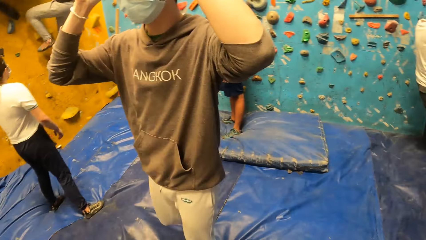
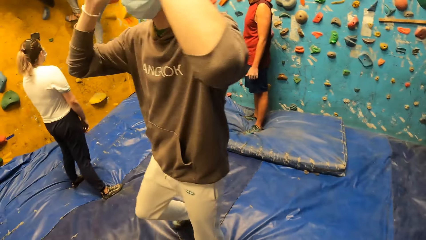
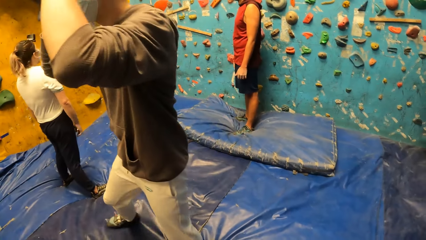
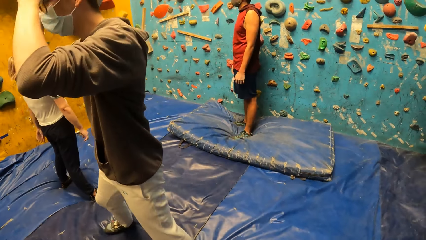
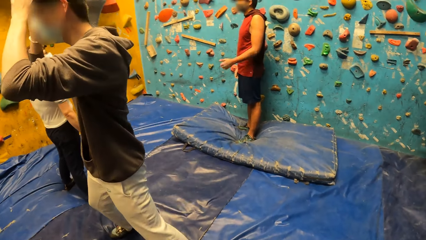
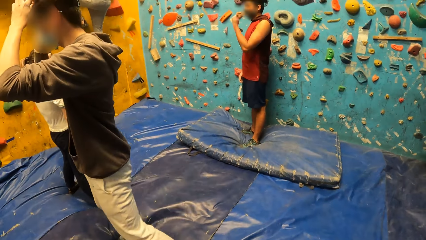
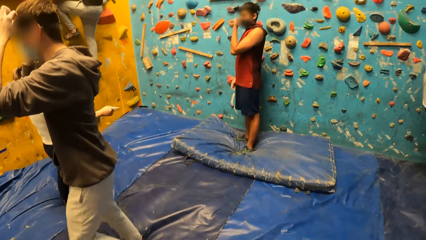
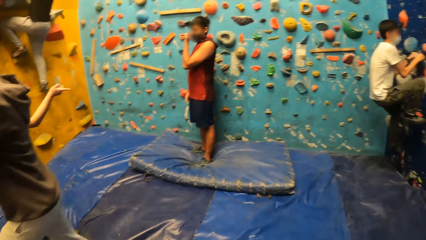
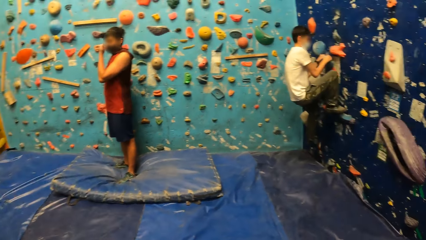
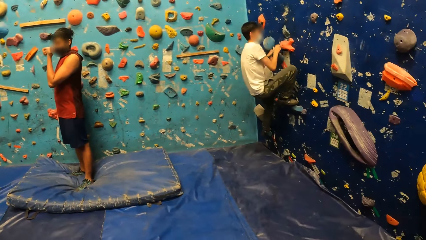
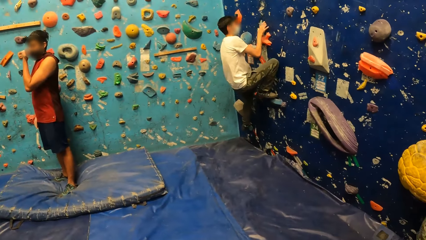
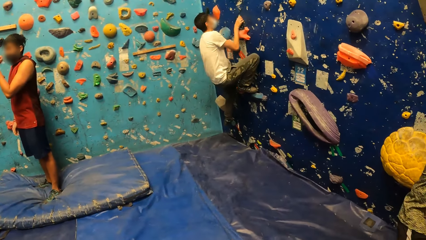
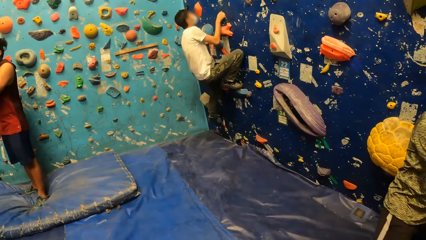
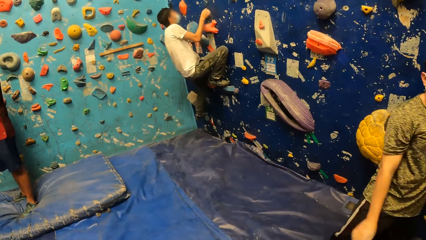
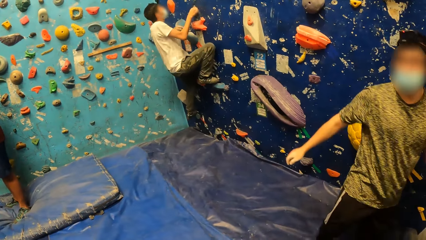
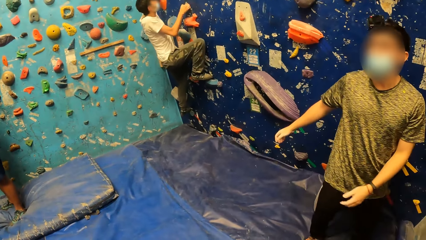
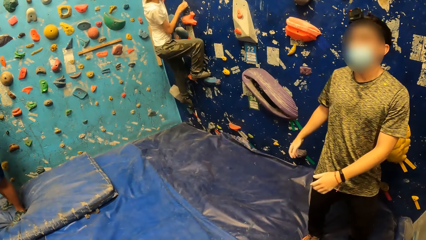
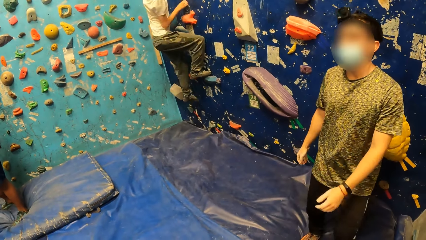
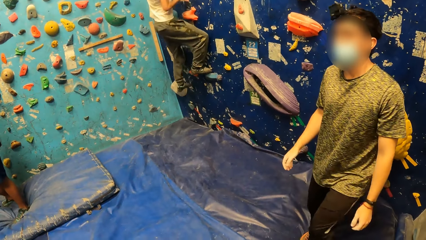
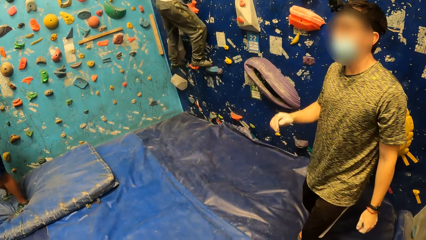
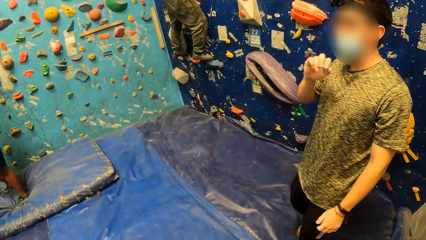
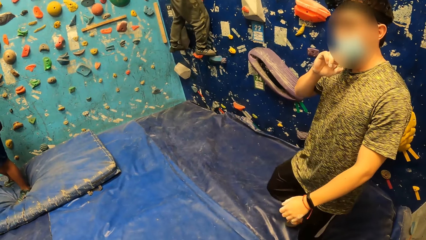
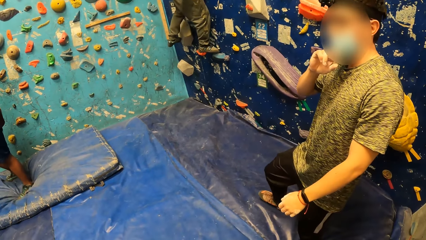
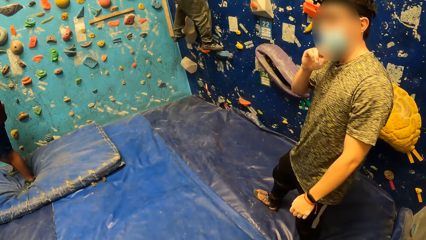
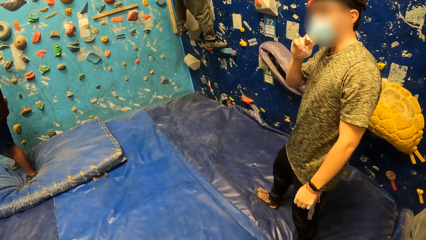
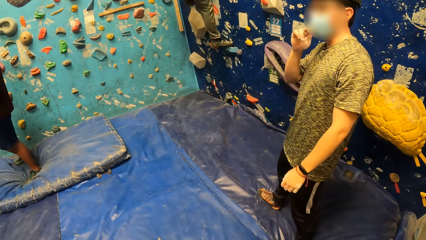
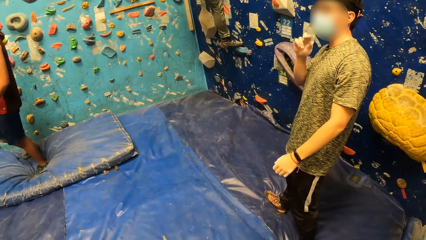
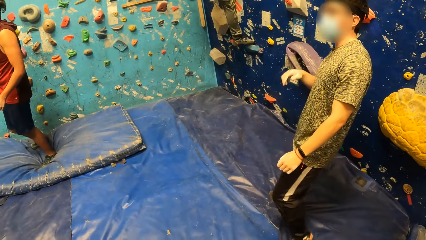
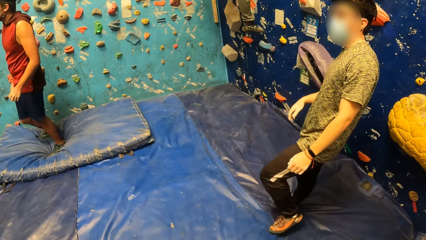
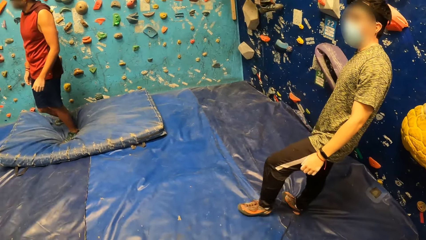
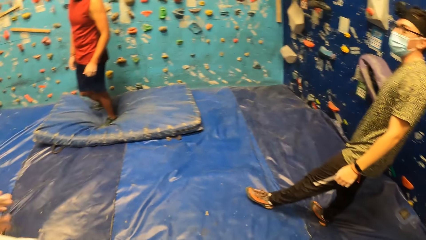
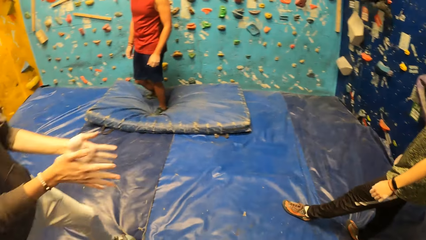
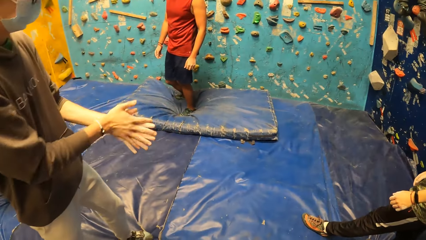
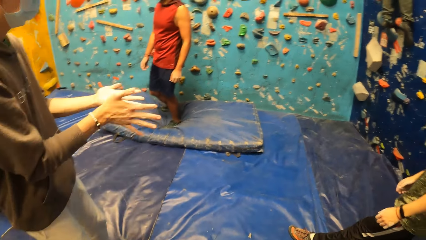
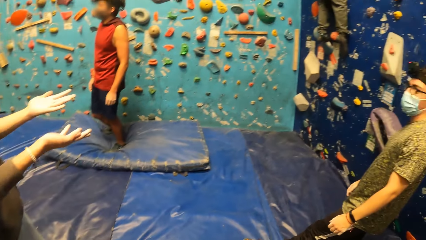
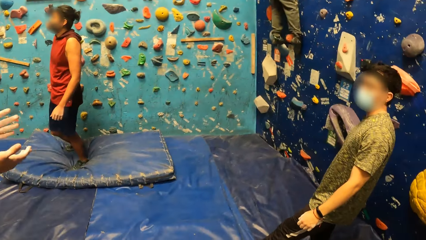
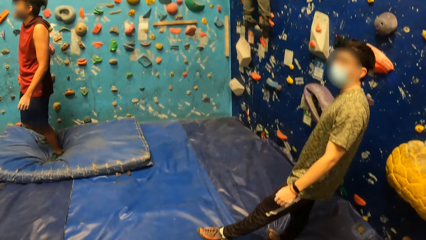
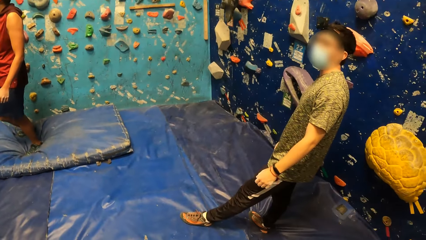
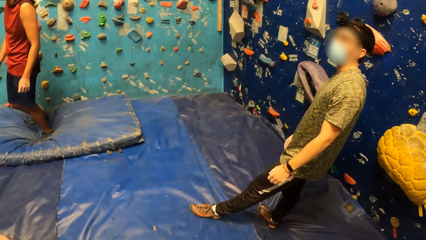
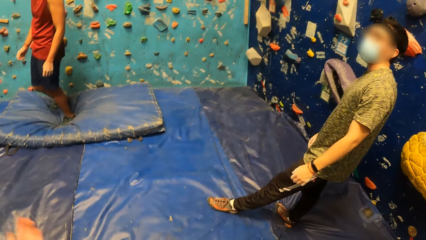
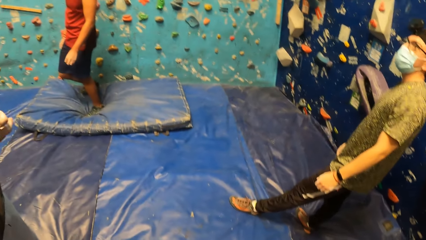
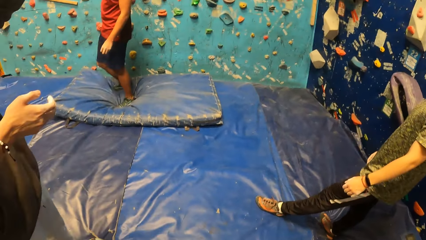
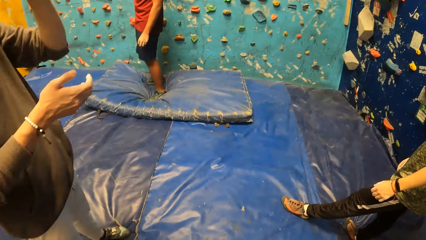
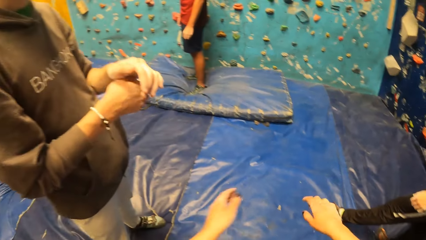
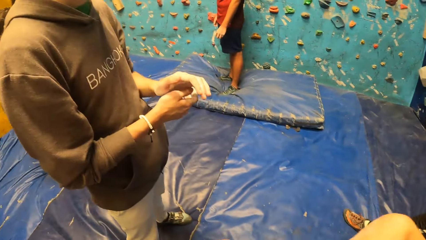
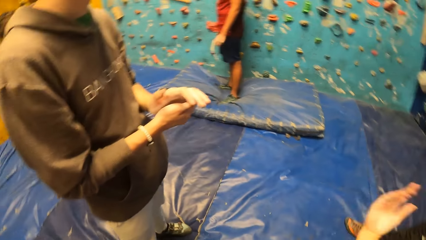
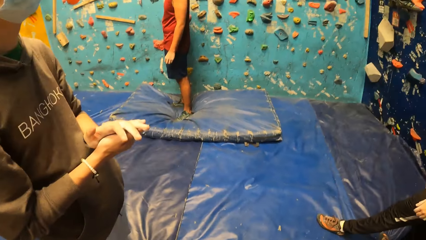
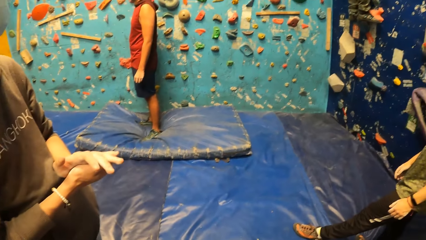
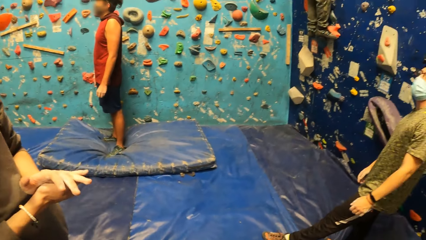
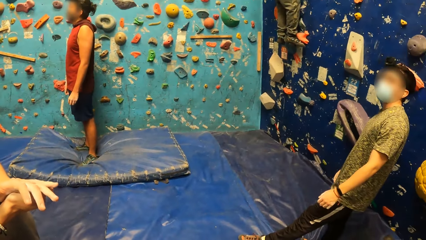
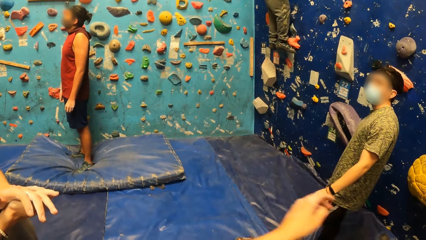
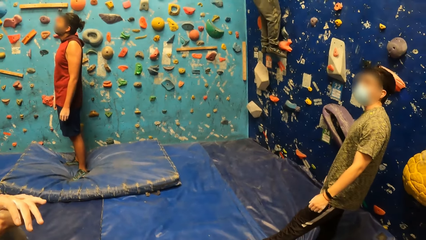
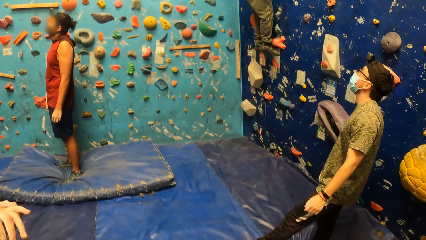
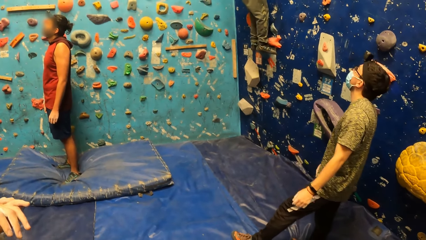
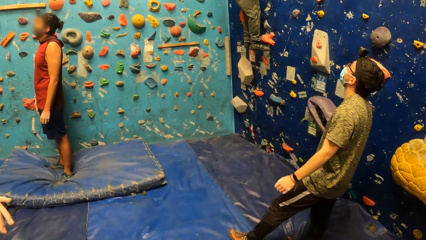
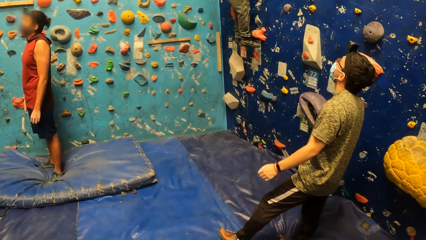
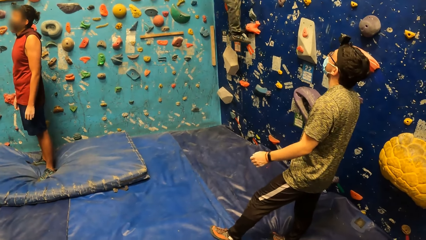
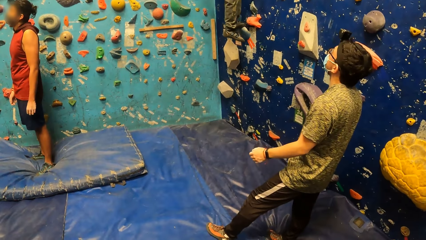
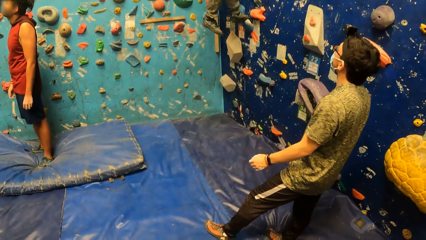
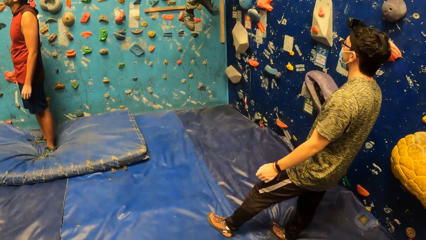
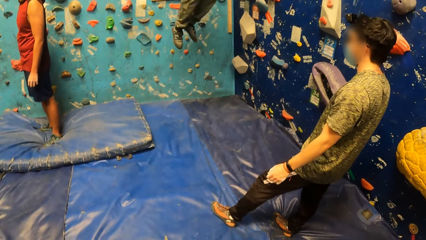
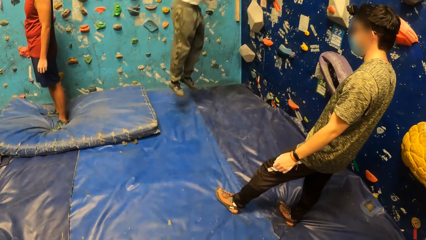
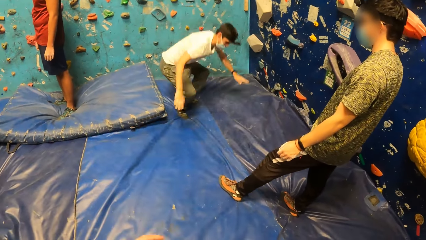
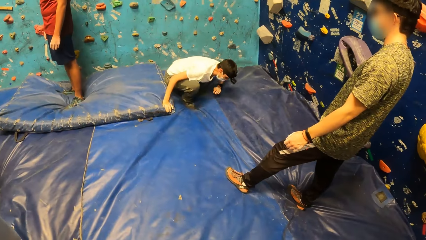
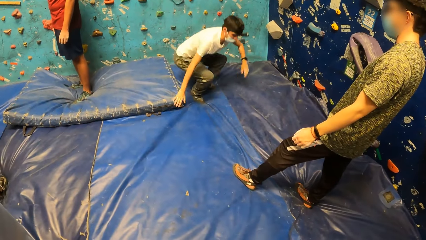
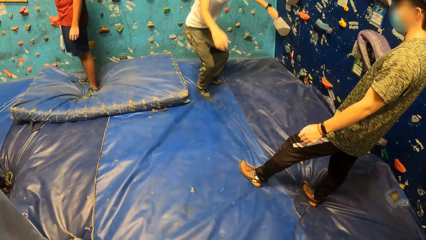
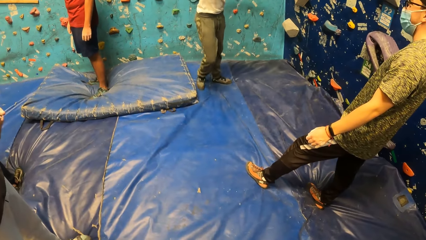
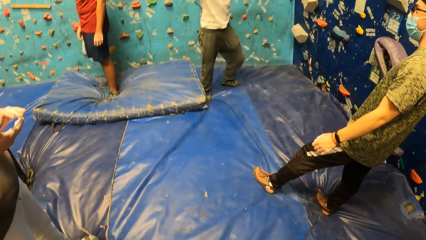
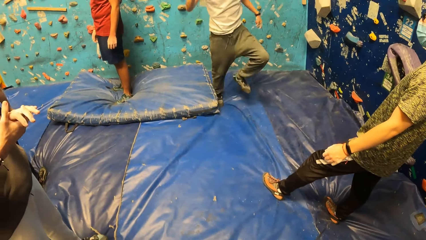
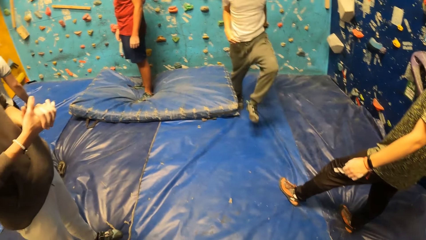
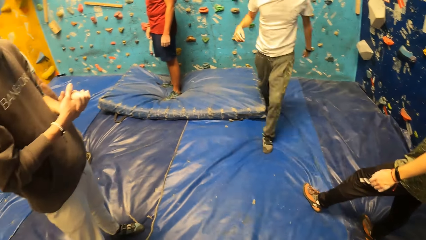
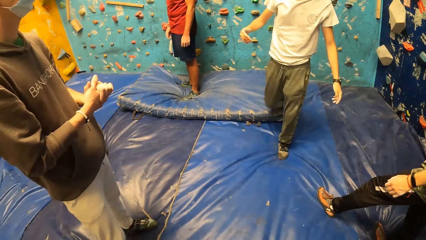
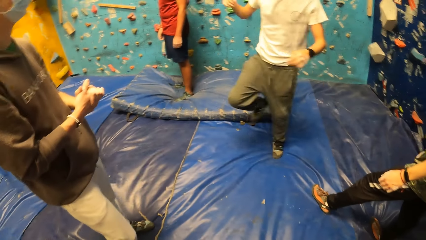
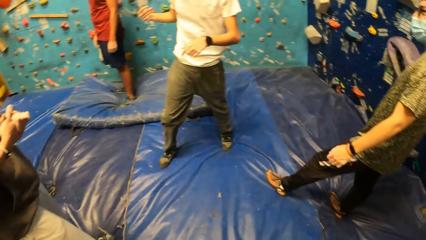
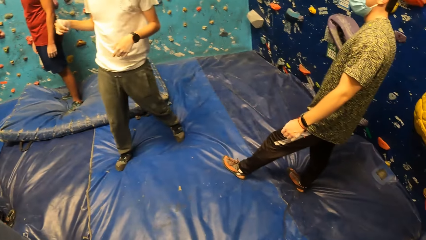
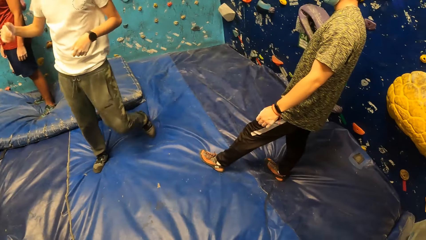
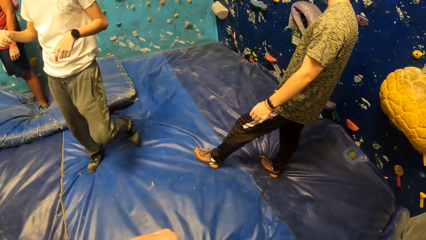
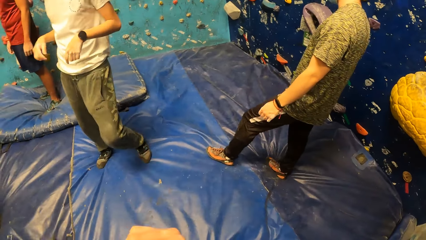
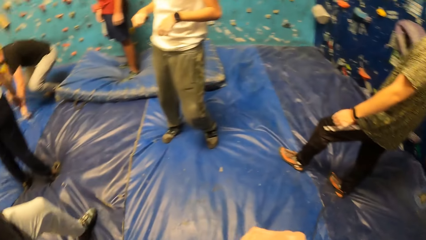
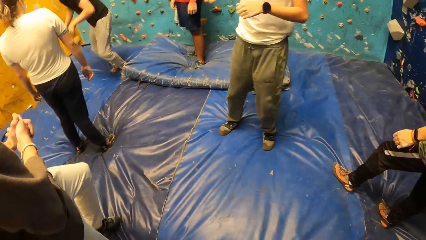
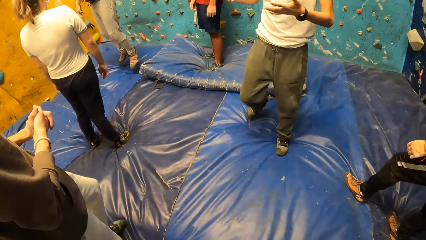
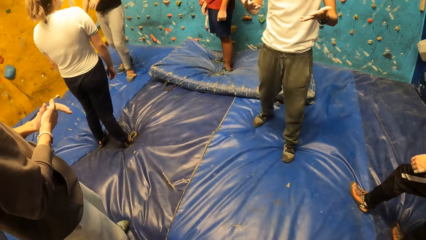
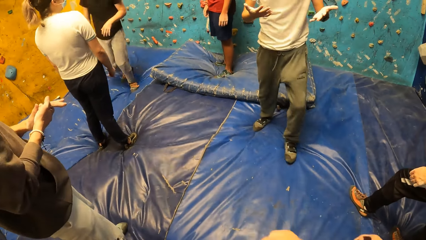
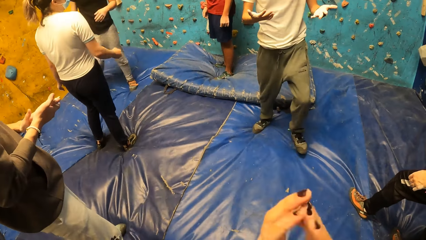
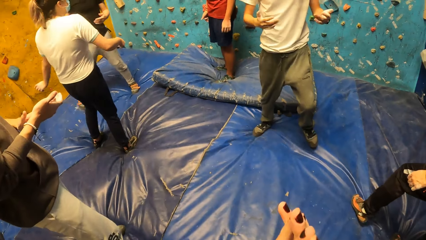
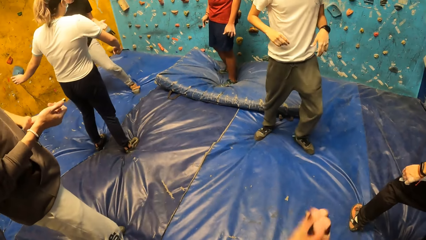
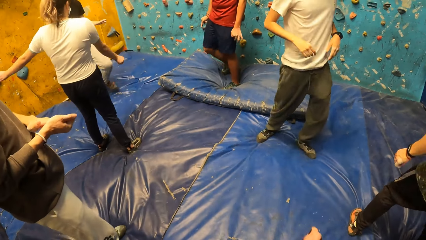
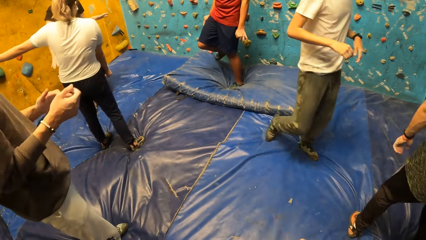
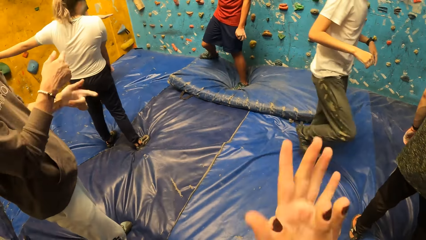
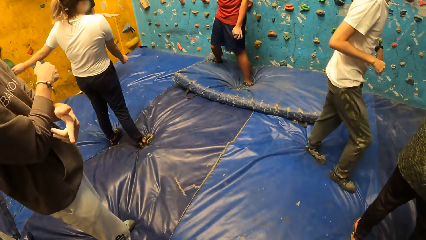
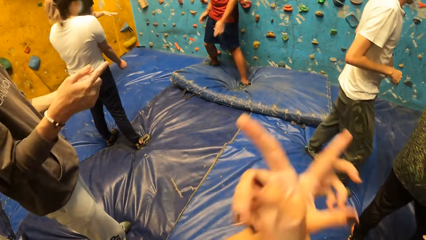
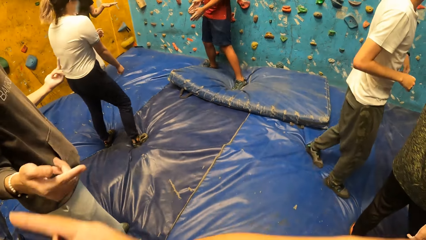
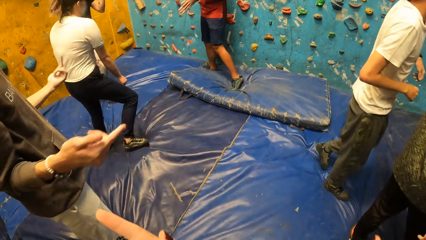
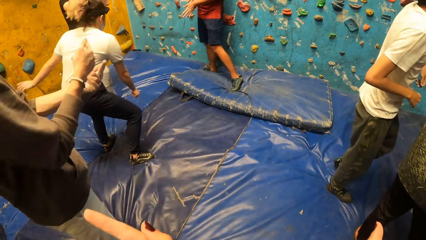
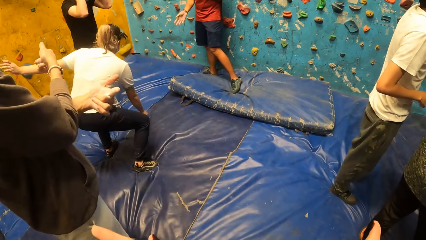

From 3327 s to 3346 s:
A man climbs the bouldering wall with the climbing holds on it with his hands and legs. The man jumps down on the bouldering mat. The camera wearer claps his hands.
